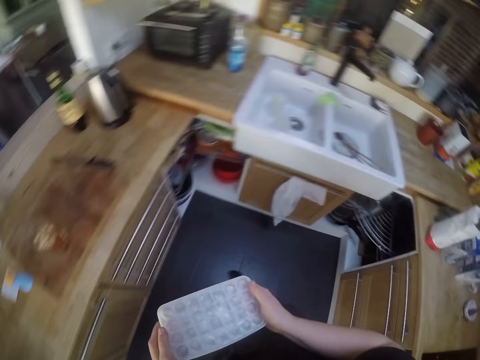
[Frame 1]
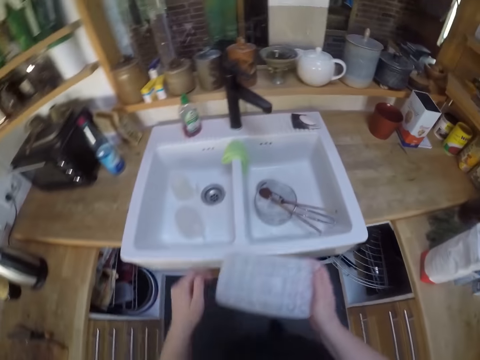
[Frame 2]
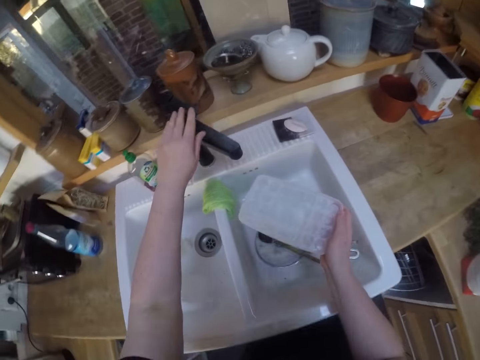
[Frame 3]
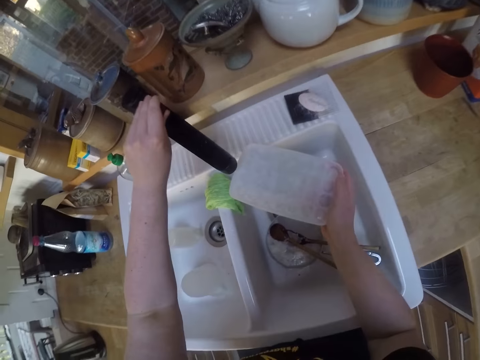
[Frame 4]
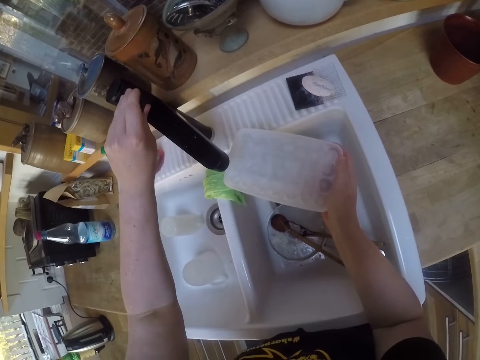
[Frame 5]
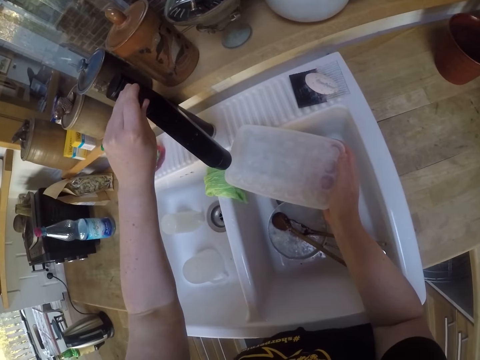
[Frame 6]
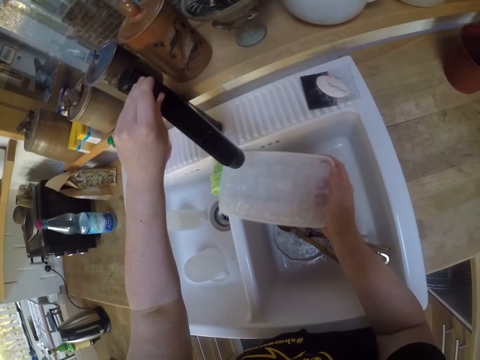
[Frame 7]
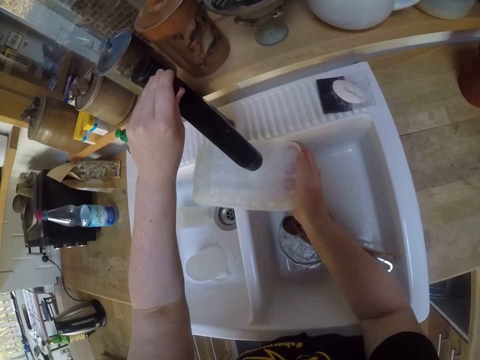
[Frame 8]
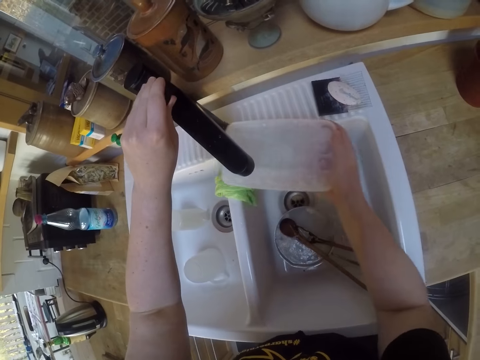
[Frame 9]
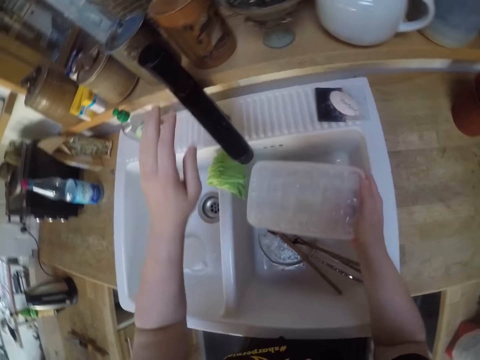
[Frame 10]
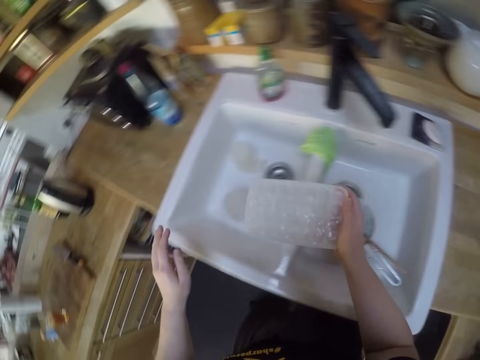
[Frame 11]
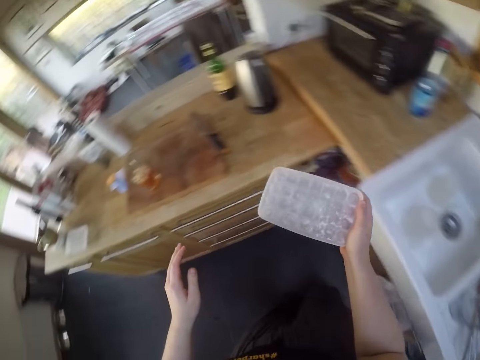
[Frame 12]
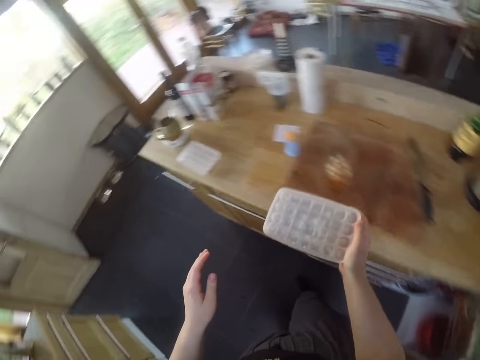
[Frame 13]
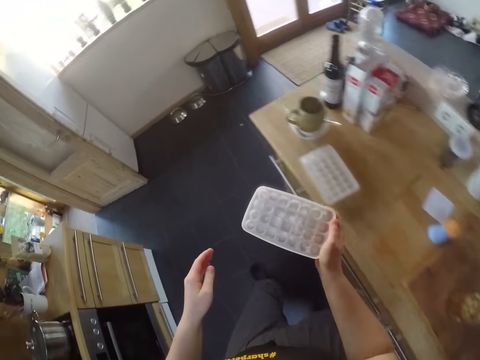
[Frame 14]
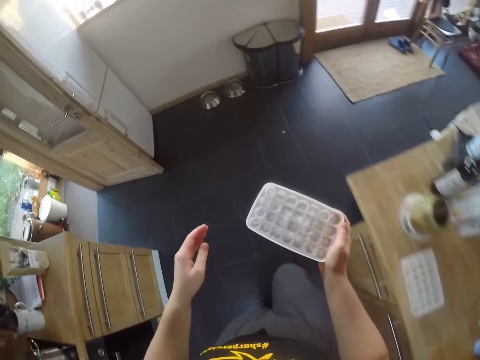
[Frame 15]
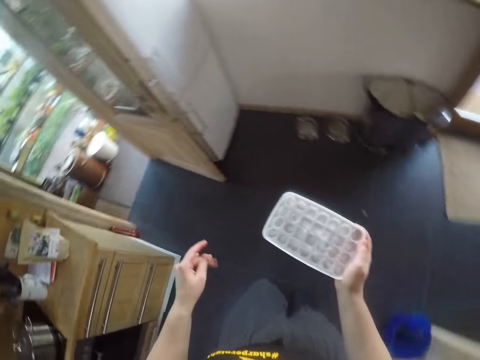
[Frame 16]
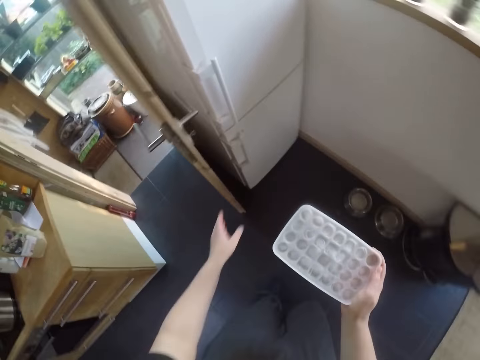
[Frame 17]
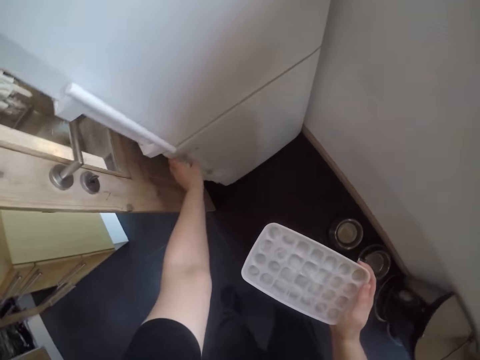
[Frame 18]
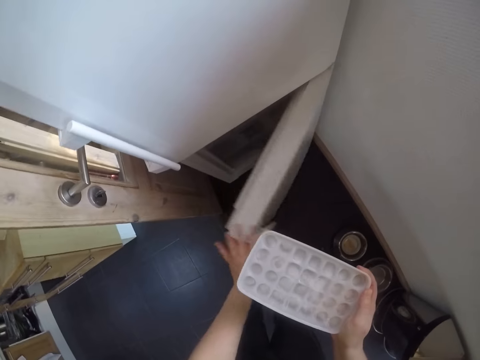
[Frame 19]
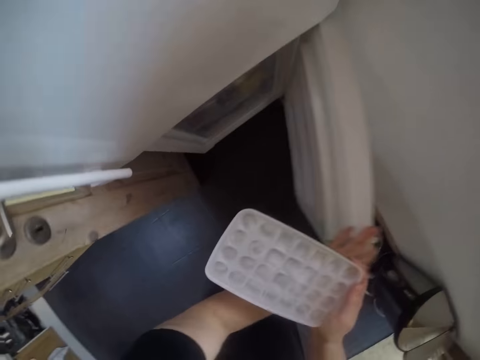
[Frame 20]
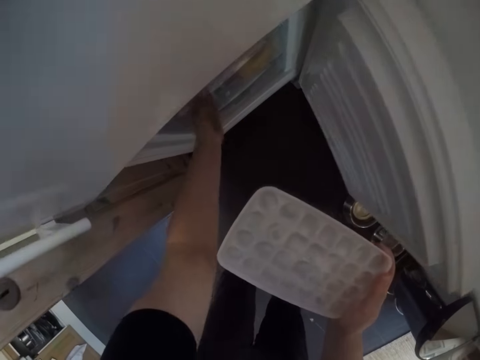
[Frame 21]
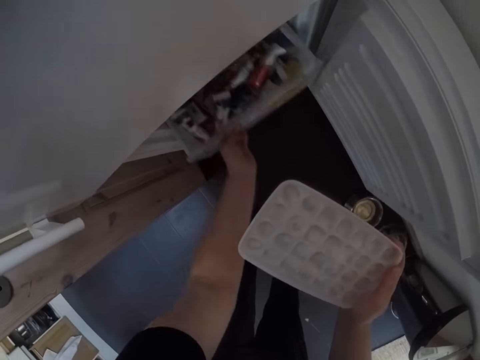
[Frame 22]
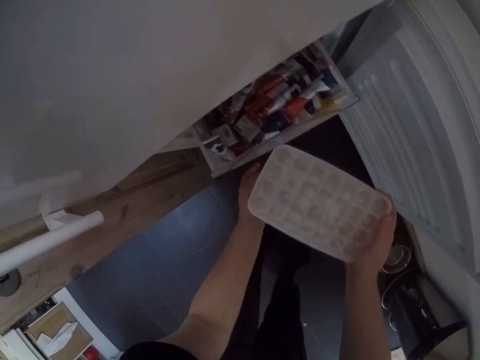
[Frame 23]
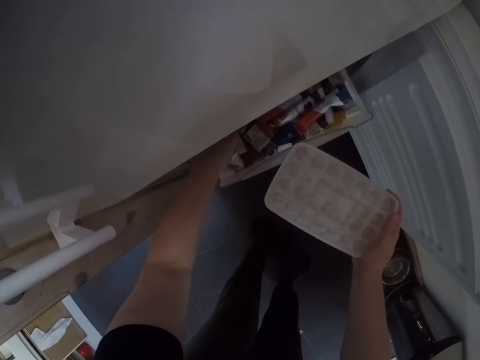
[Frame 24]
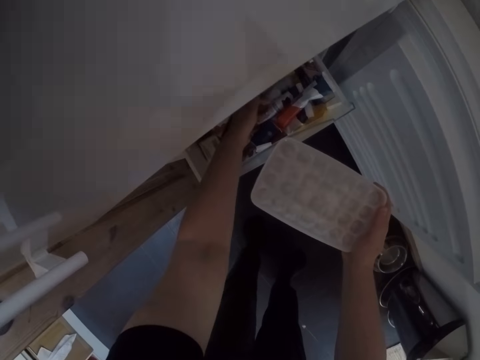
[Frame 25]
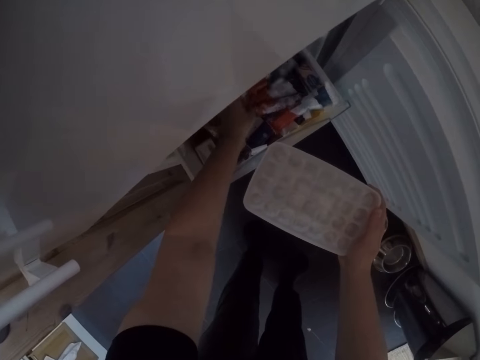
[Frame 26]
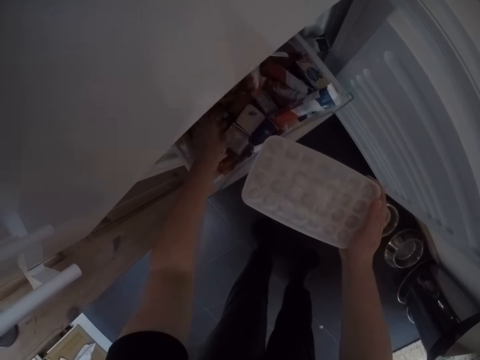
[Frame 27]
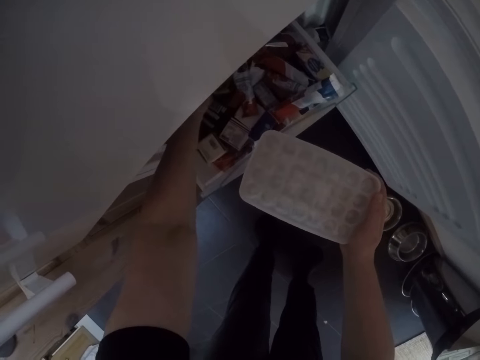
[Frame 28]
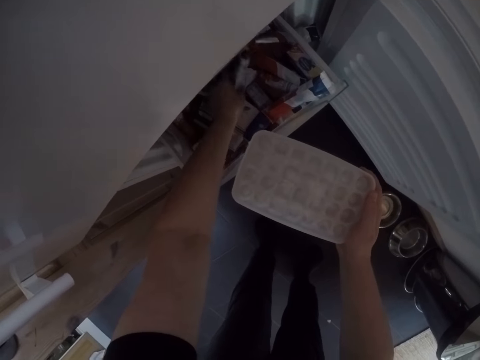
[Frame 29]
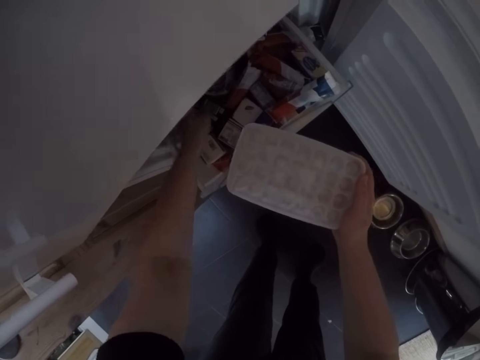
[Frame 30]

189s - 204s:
The camera wearer carries the ice tray towards the sink. They walk to the tap. They open the tap. They refill the ice tray with water. They close the tap. They walk towards the freezer. They carry the ice tray with water to the freezer. They open the freezer. They open the freezer drawer. They create space in the freezer drawer. They move something in the freezer.

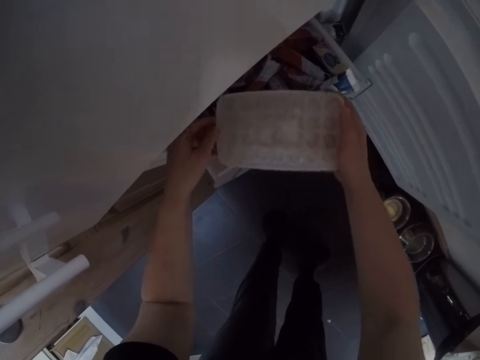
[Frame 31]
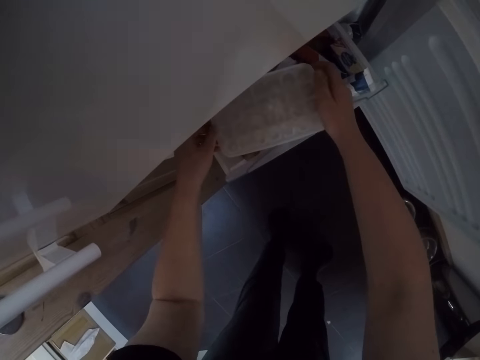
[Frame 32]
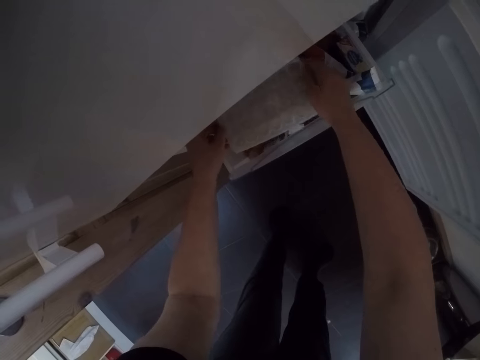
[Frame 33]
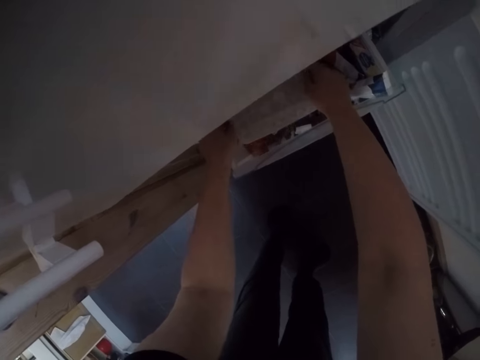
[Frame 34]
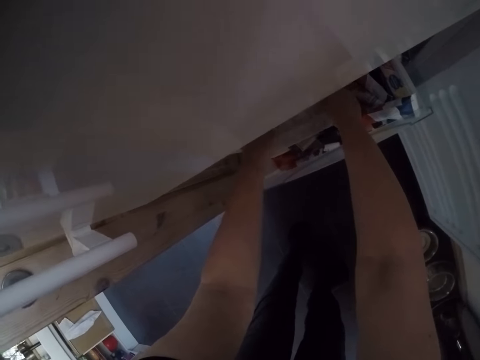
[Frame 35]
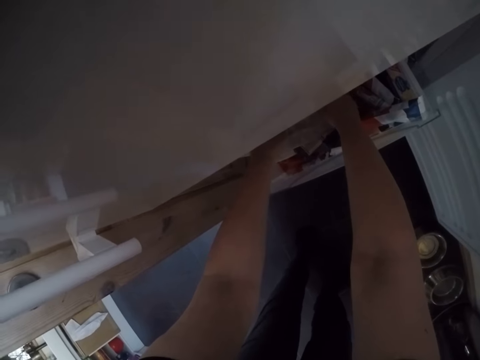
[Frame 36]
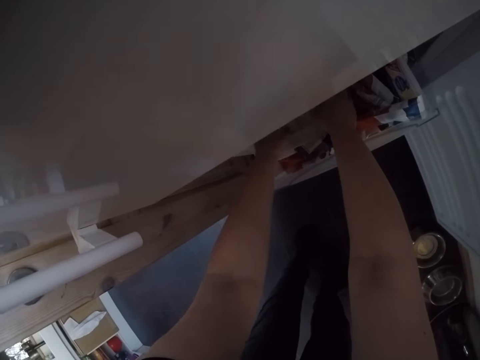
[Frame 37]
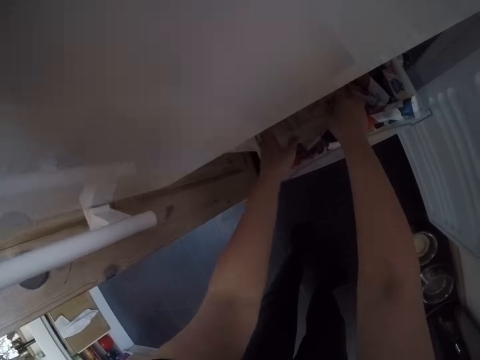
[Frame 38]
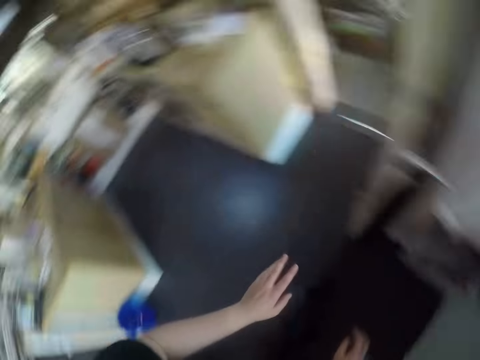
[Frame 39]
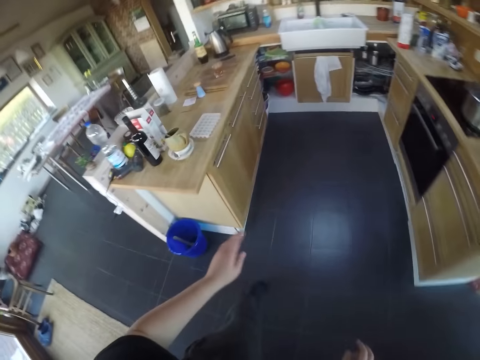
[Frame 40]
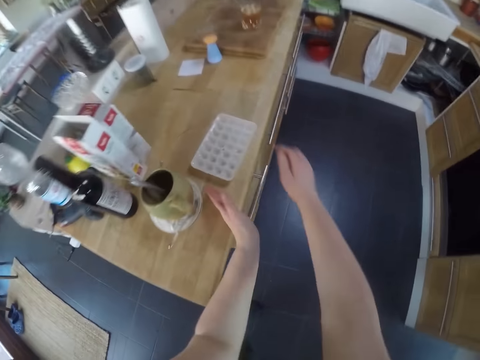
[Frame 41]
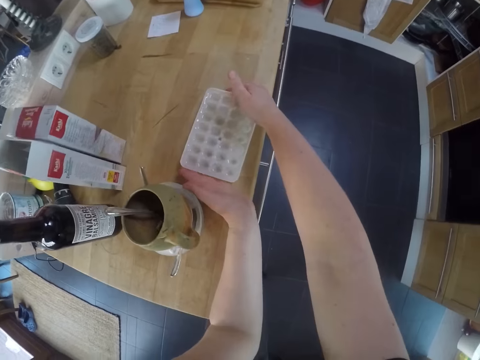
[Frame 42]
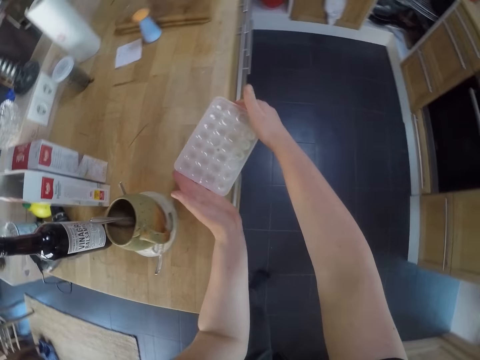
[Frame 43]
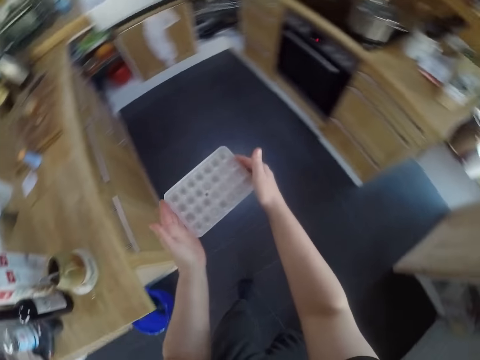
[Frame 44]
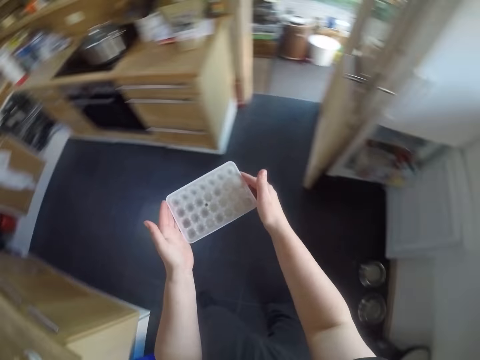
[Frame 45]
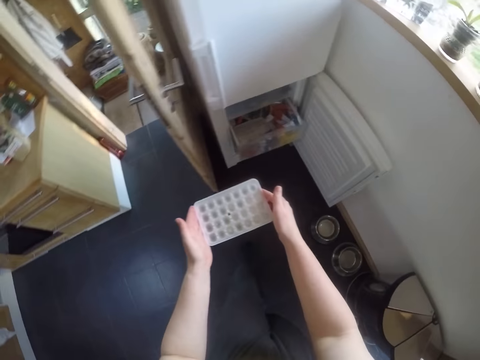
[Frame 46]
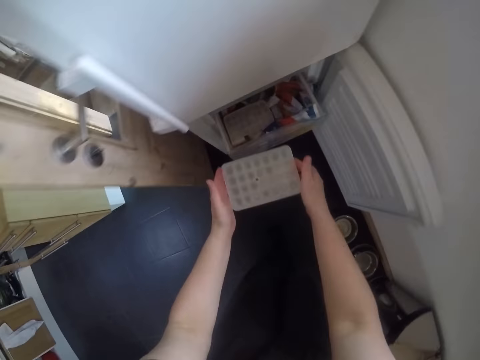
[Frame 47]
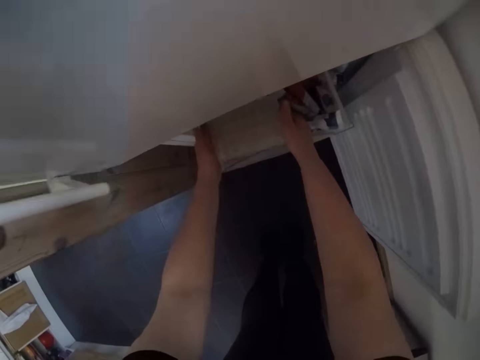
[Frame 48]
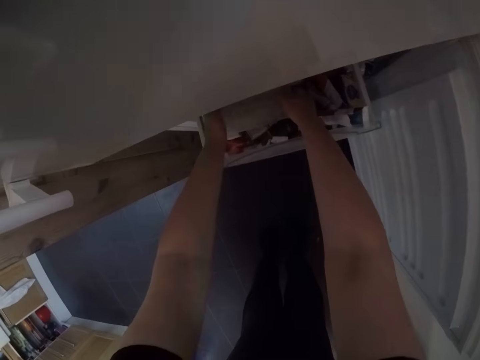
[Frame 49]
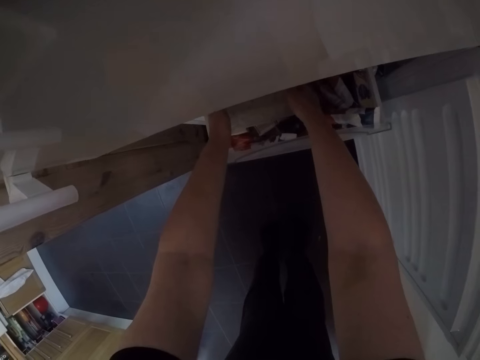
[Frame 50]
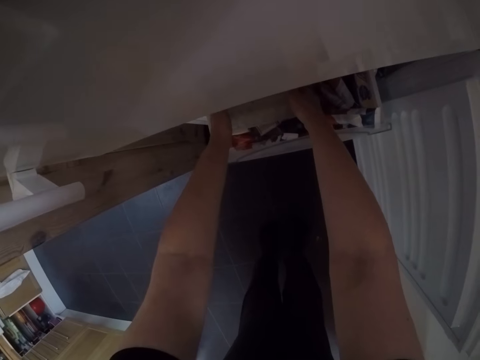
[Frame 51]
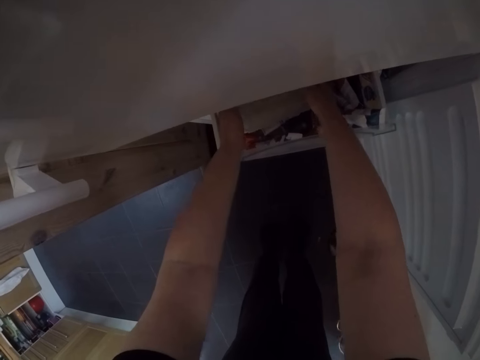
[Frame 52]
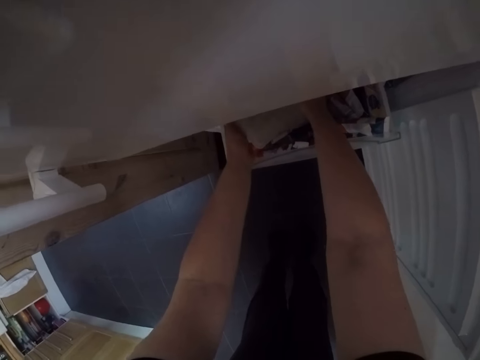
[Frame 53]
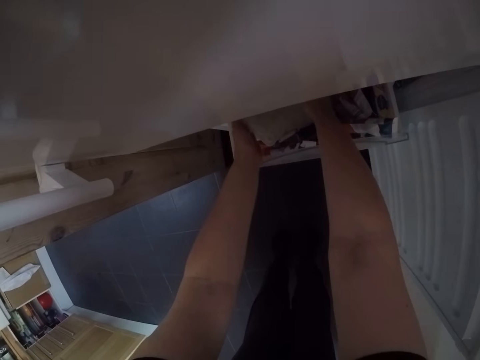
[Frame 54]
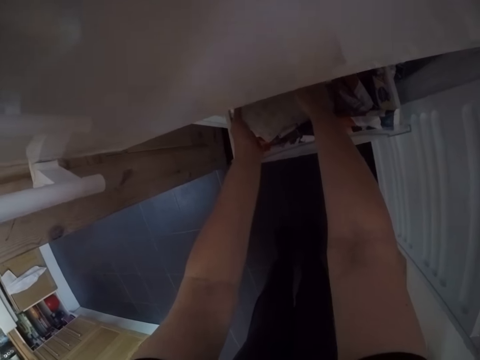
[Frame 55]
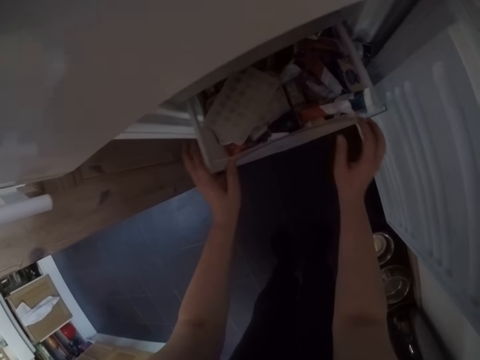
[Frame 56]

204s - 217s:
The camera wearer drops the second ice tray in the freezer drawer. They walk towards the first ice tray. They pick up the first ice tray from the kitchen cabinet. They carry the ice tray with water to the freezer. They walk towards the freezer. They drop the first ice tray in the freezer drawer.
